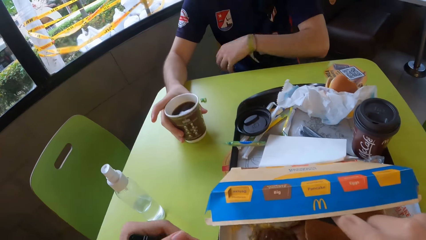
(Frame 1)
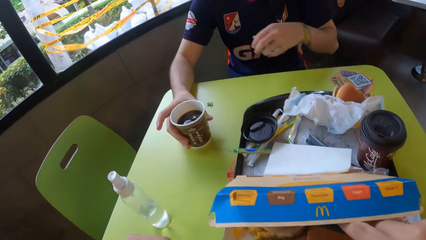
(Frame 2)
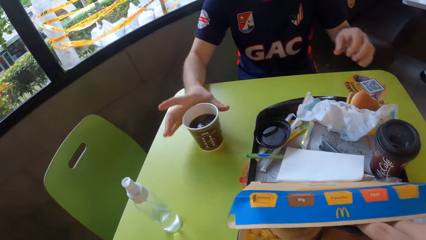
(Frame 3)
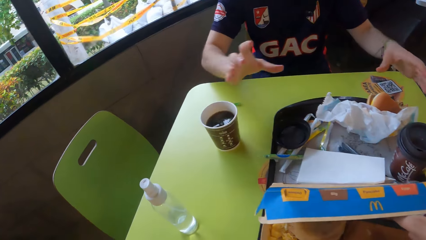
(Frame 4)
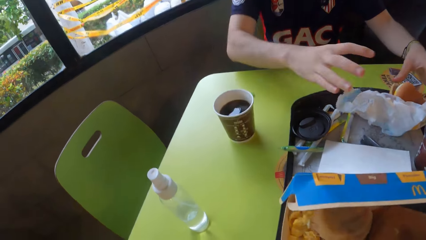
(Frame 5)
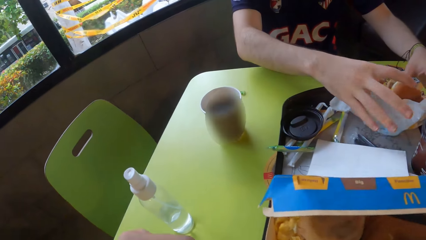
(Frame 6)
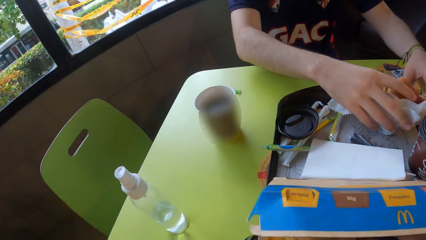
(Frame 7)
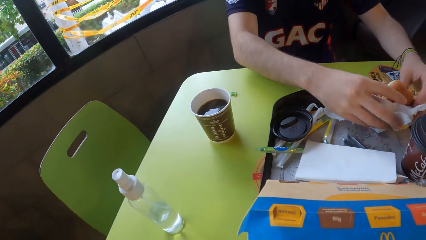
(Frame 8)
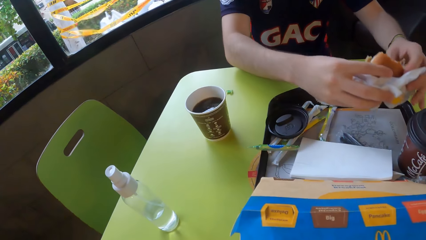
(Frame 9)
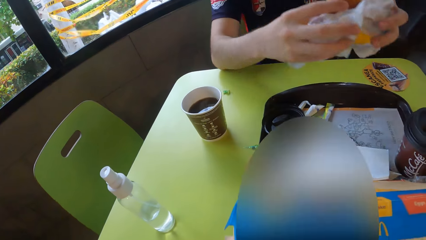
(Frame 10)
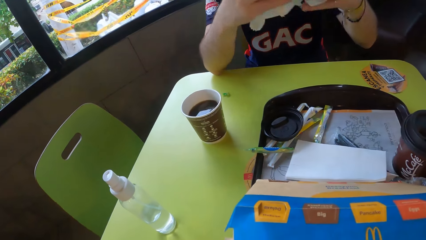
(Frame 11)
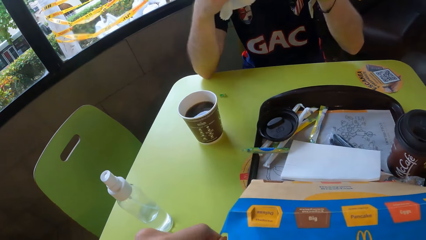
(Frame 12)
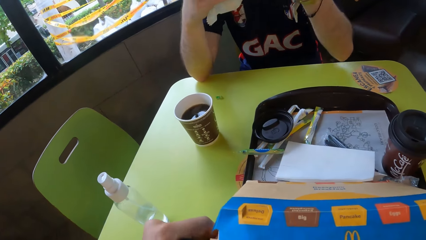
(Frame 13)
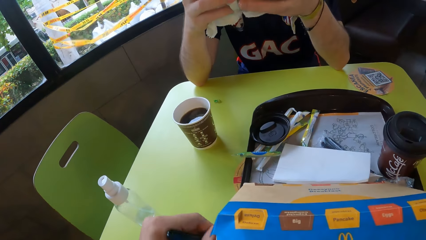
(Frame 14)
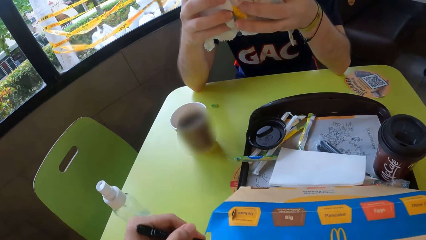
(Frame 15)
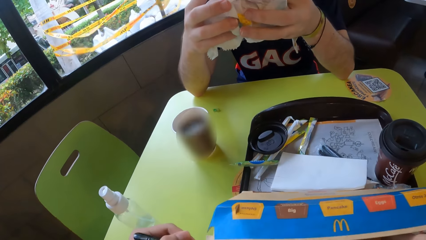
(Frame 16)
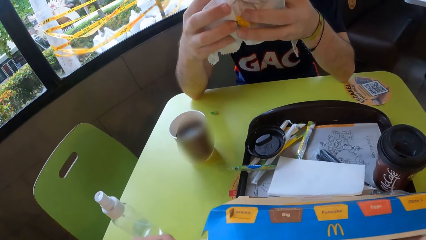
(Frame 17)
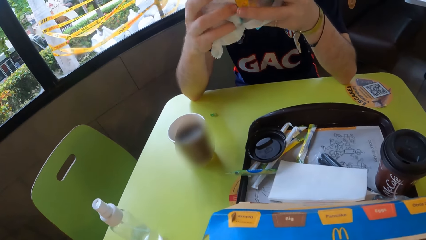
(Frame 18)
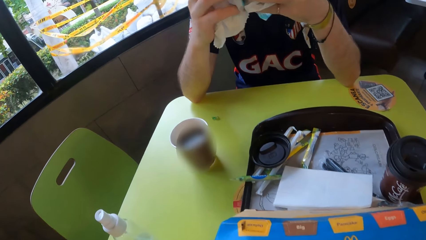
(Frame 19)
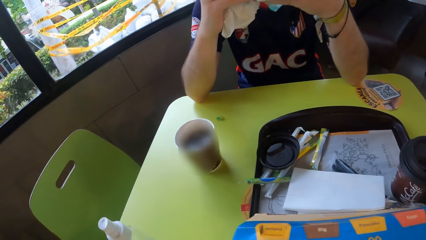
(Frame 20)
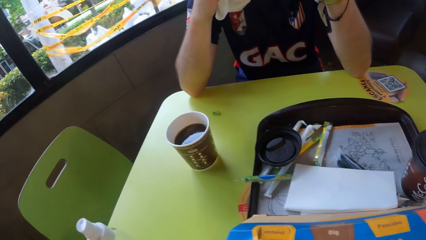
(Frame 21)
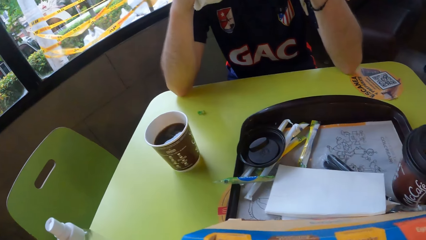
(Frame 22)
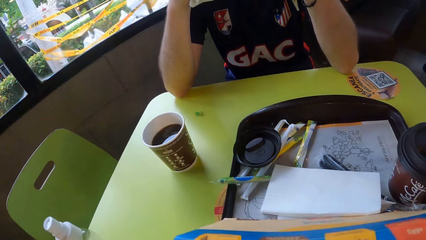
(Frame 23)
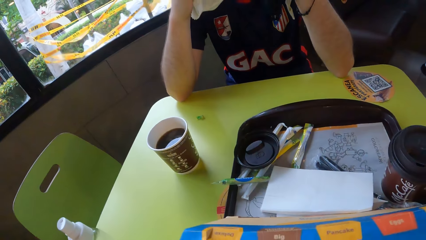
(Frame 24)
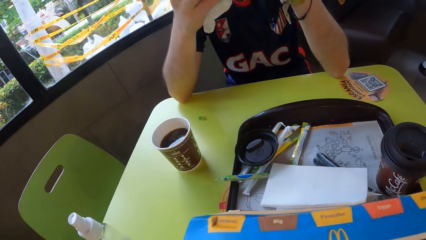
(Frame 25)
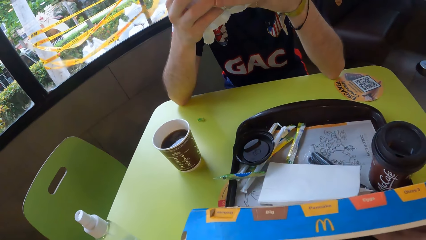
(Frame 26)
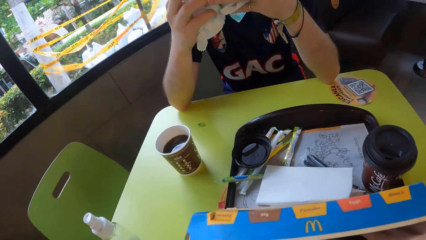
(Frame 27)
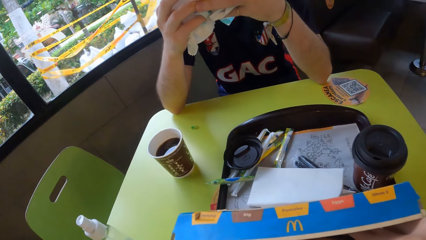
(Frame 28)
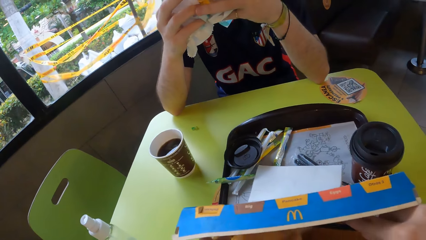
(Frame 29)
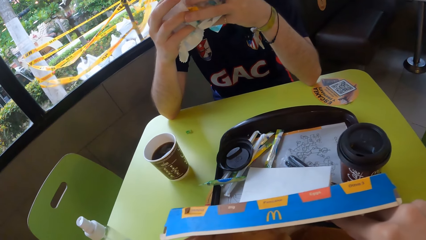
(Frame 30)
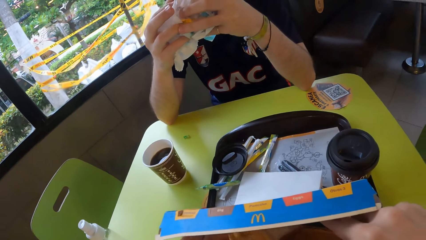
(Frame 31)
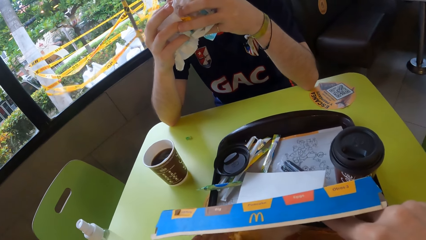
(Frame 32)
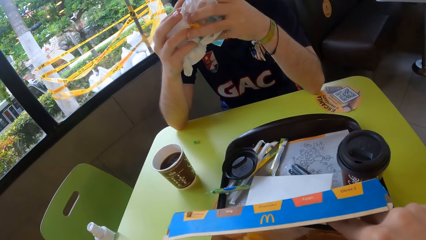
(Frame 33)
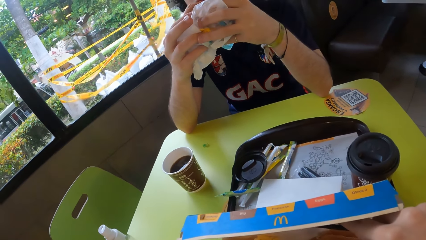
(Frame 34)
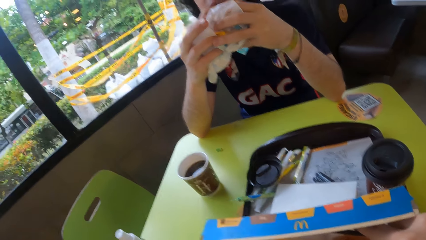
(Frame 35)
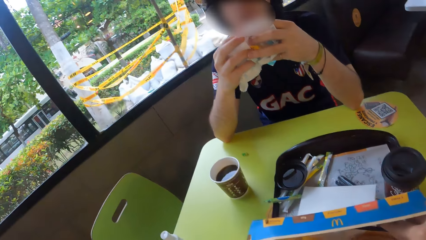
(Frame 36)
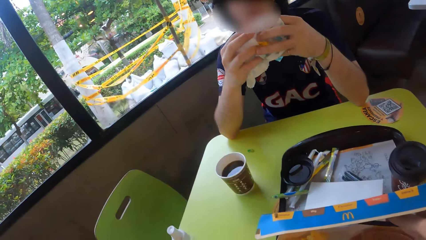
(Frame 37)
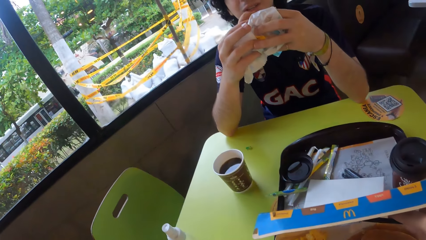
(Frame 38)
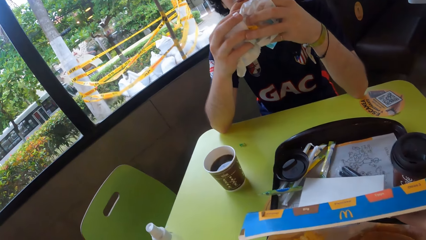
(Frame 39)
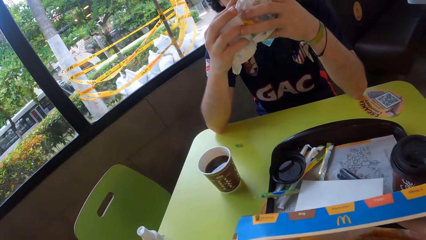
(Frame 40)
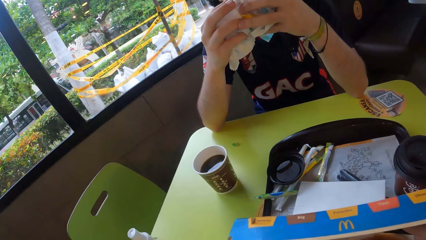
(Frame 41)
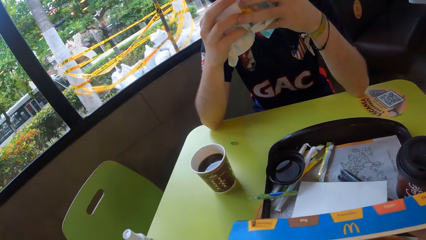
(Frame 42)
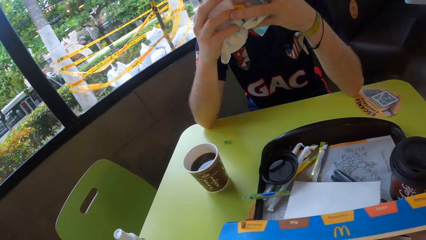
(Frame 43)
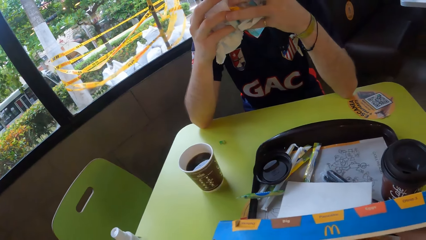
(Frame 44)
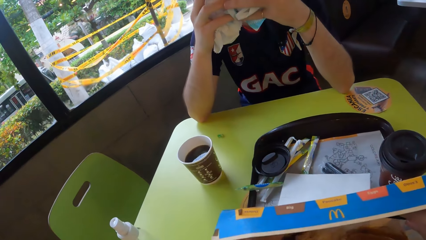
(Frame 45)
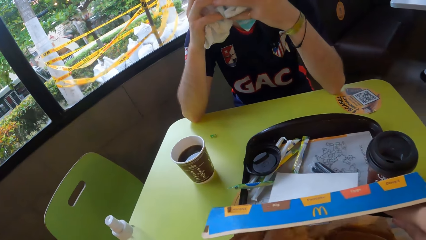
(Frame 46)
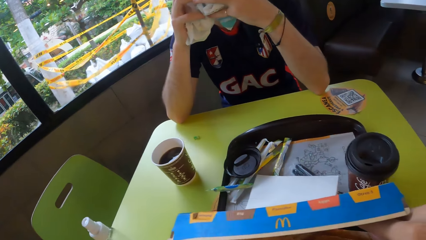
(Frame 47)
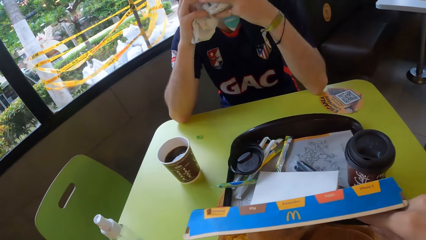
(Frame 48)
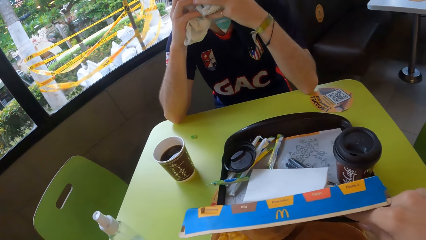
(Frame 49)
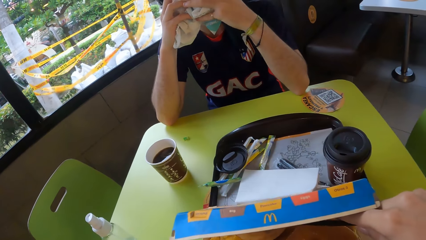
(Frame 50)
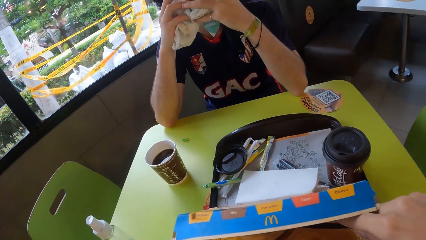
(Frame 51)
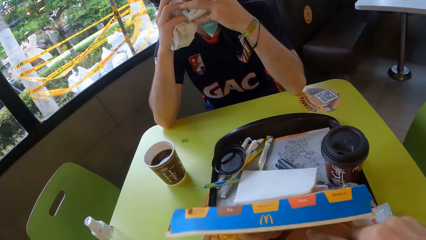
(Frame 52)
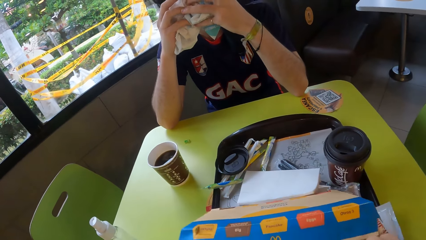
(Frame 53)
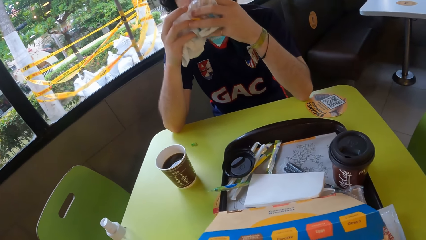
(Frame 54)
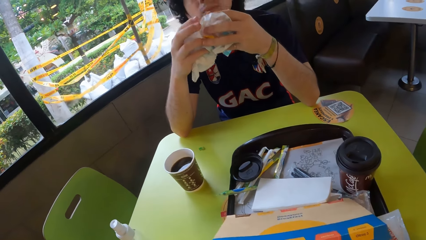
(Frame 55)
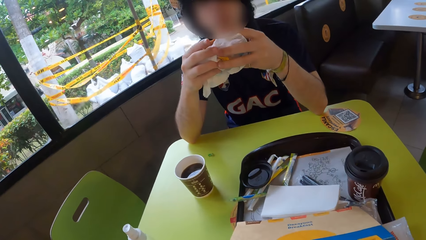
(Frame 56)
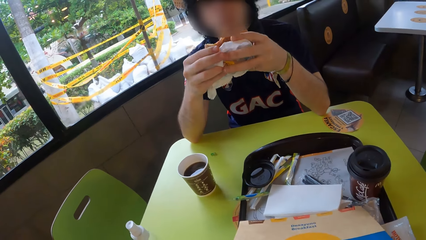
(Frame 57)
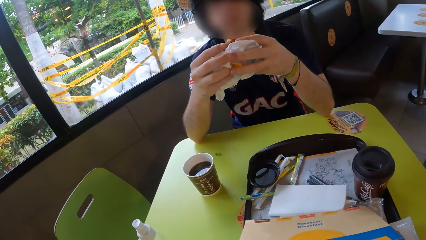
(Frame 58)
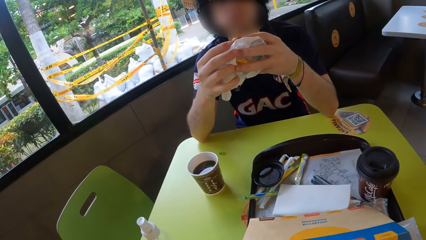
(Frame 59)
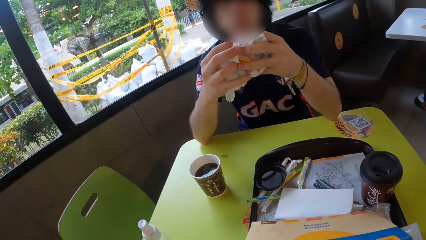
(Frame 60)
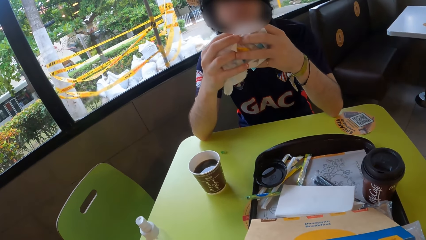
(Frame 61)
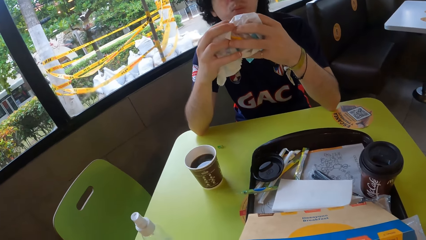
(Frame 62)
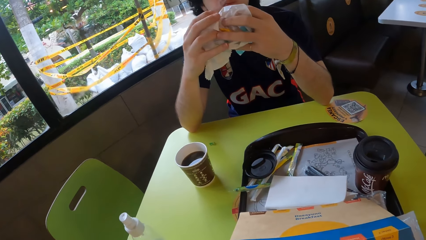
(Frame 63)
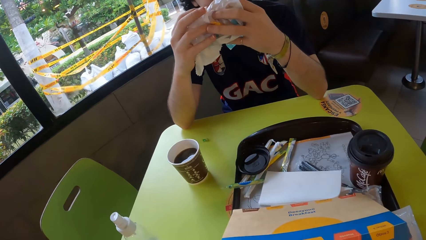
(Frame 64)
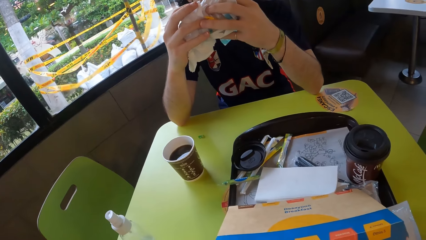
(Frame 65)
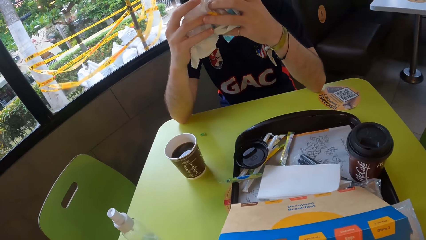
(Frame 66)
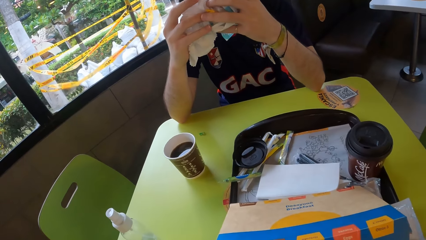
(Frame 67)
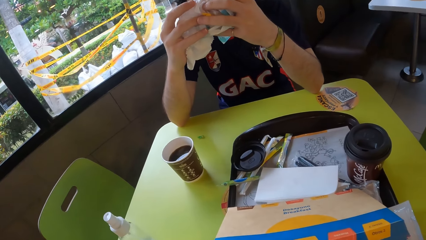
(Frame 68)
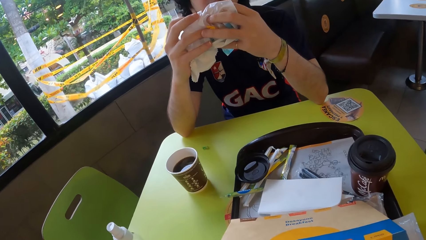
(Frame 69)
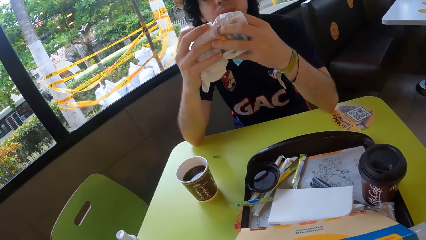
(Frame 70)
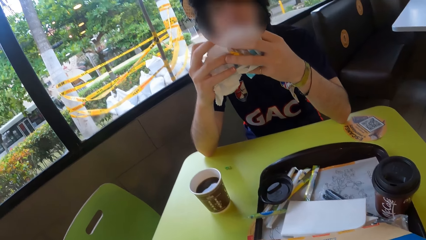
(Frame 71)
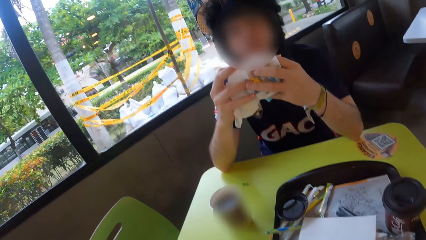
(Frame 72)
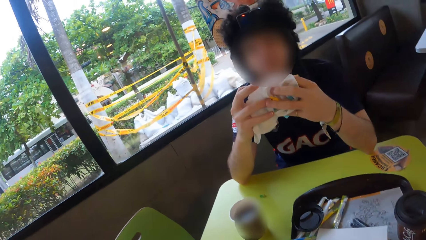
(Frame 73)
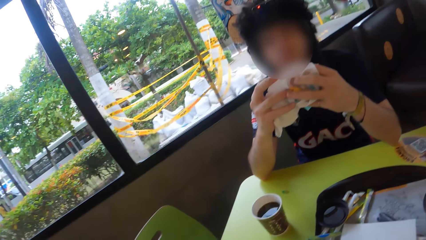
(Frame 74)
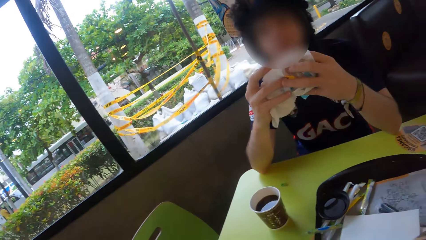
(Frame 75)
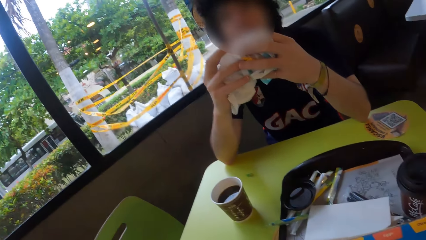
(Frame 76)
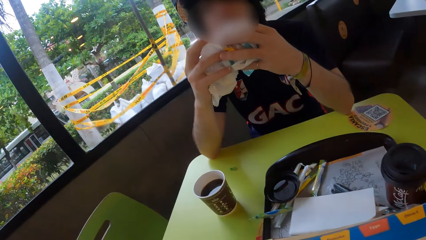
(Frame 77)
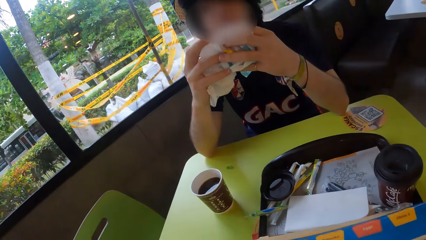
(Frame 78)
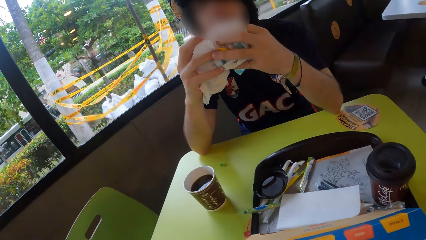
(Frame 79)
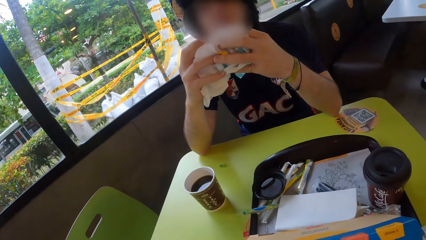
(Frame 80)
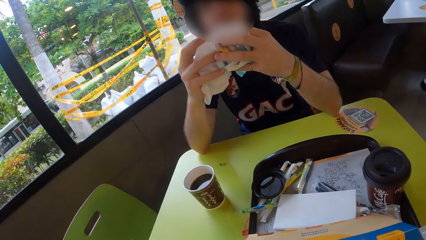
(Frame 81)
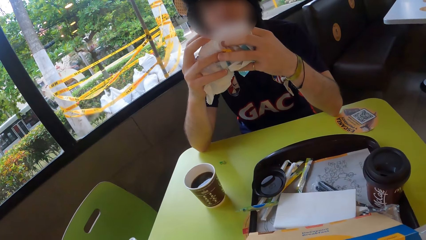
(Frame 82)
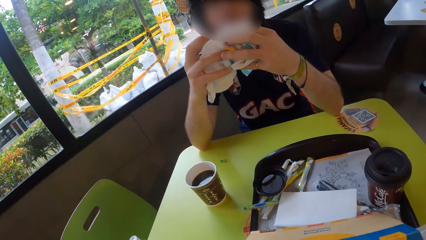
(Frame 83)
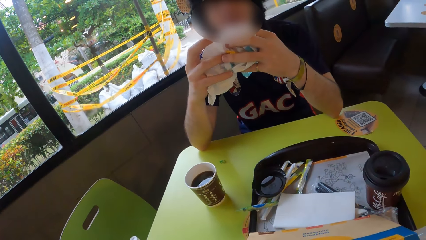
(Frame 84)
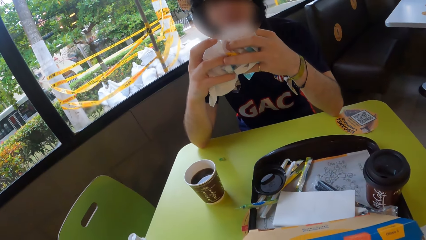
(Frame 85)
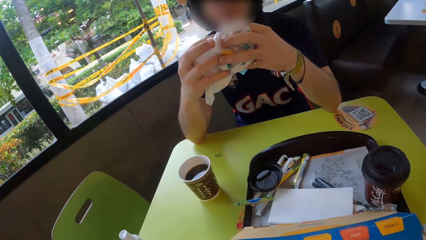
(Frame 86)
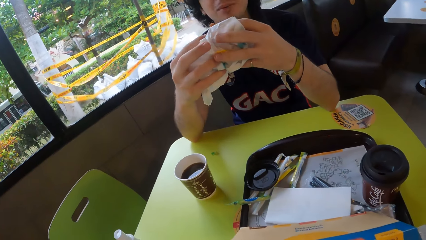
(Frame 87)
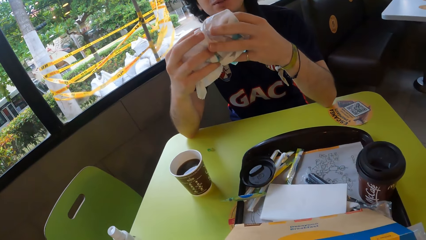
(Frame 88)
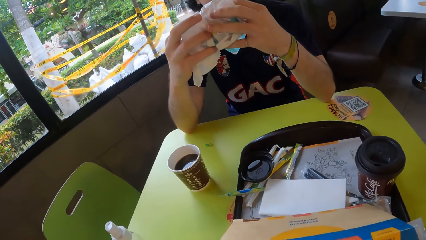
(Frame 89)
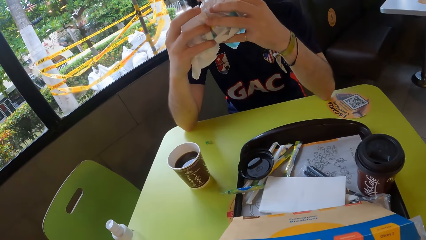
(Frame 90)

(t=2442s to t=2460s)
A man puts down a tumbler. The man picks up a snack and eats the snack. The camera wearer adjusts a box. They turn around. They do something in the box.
